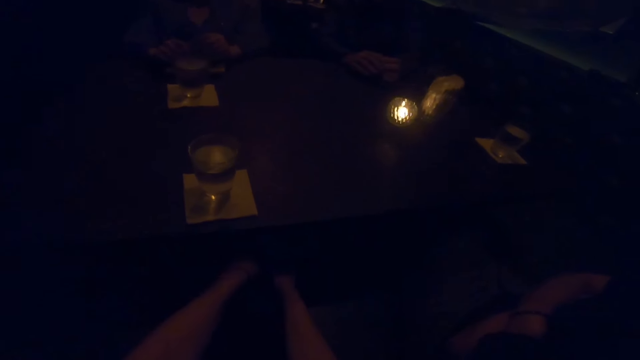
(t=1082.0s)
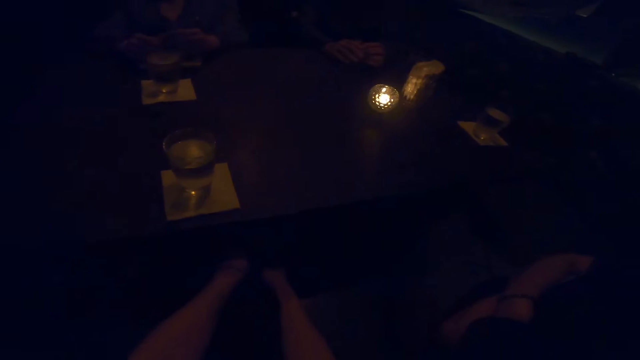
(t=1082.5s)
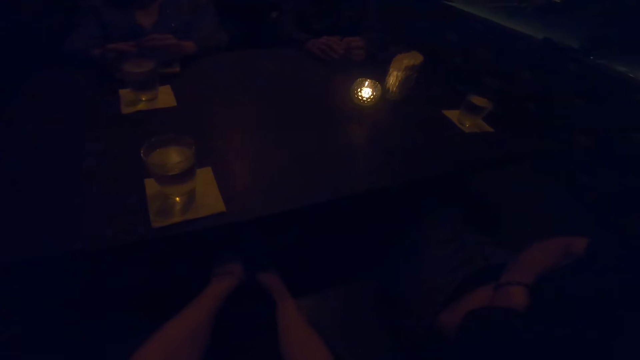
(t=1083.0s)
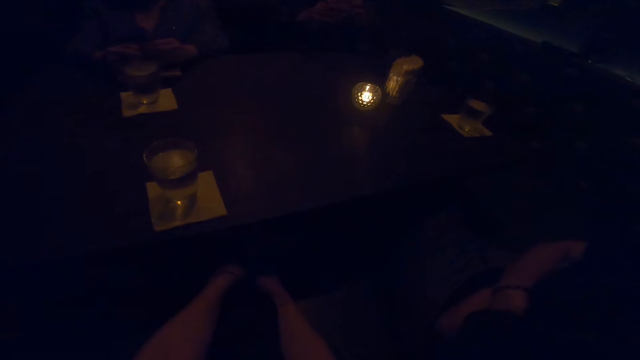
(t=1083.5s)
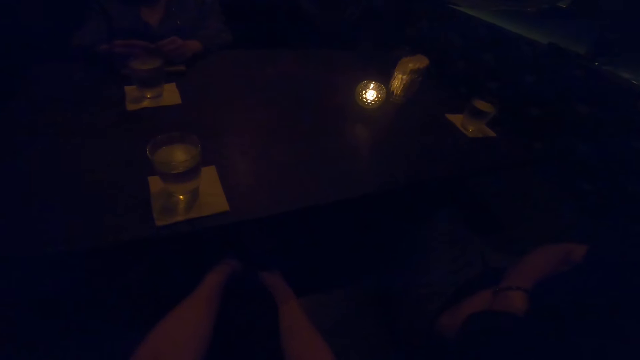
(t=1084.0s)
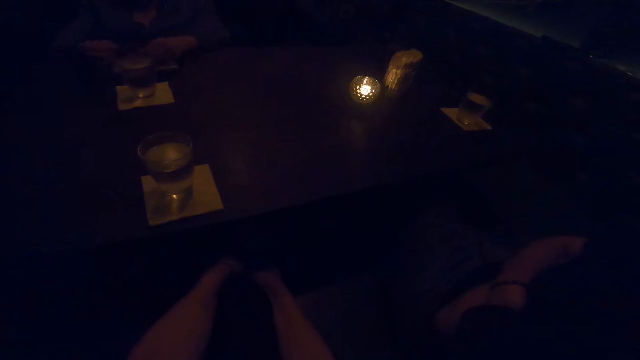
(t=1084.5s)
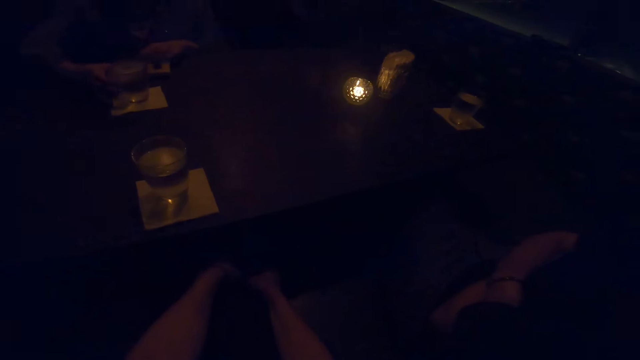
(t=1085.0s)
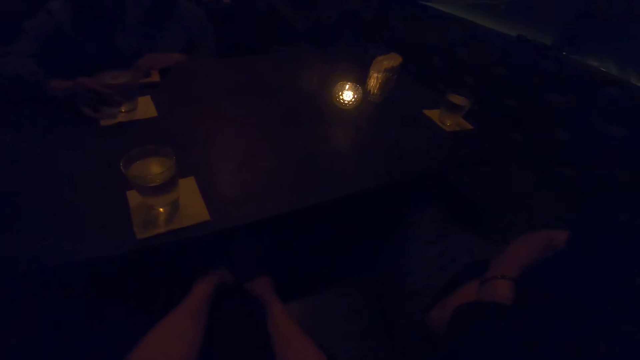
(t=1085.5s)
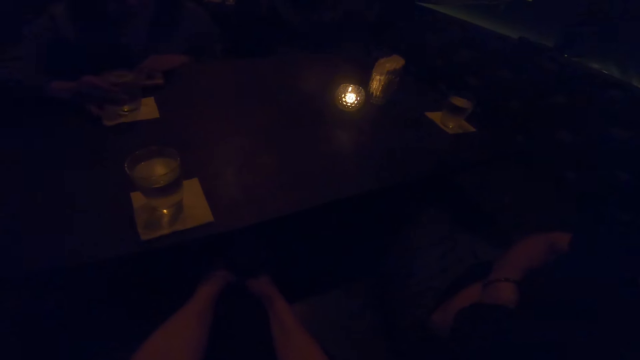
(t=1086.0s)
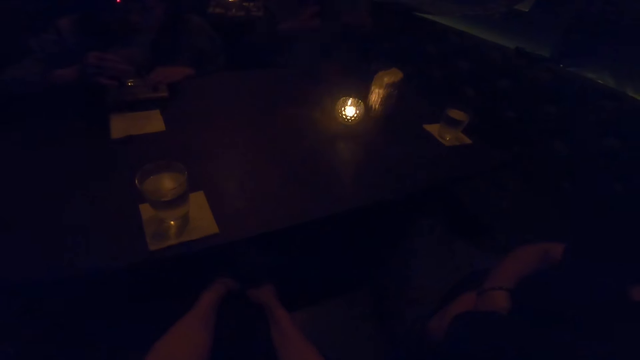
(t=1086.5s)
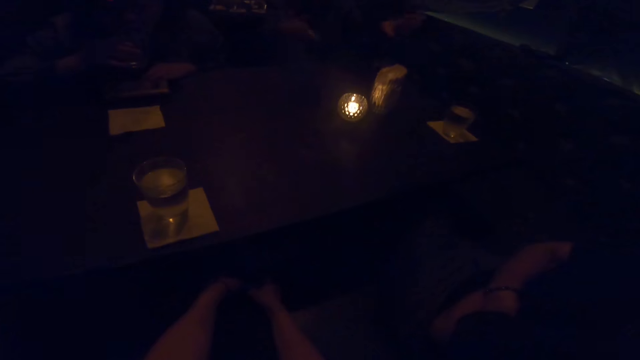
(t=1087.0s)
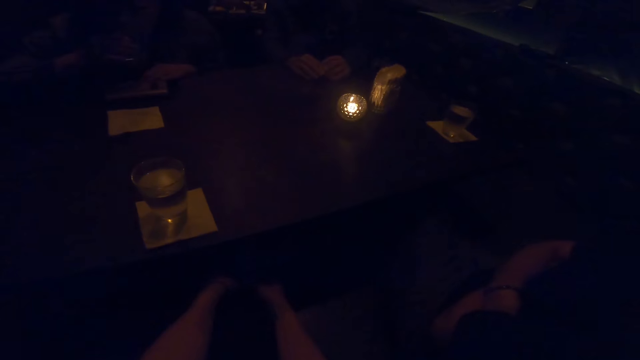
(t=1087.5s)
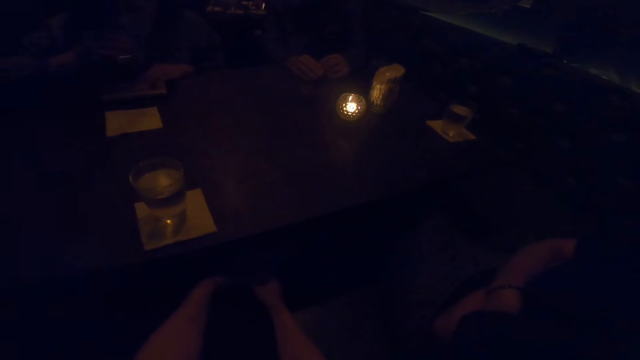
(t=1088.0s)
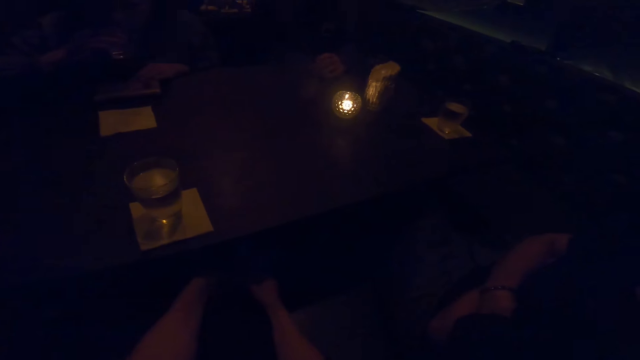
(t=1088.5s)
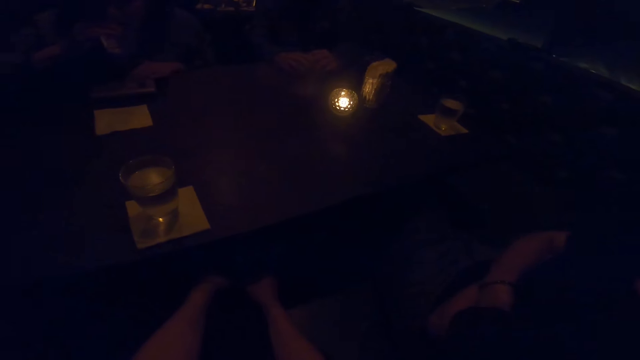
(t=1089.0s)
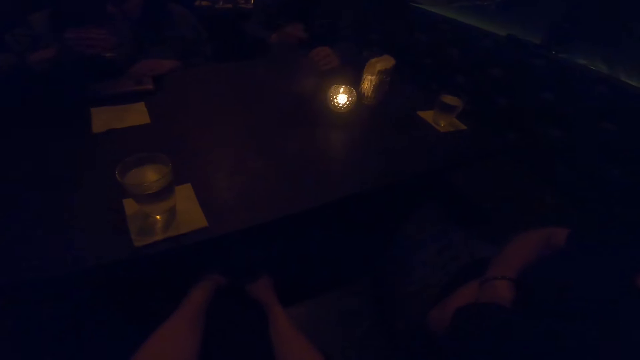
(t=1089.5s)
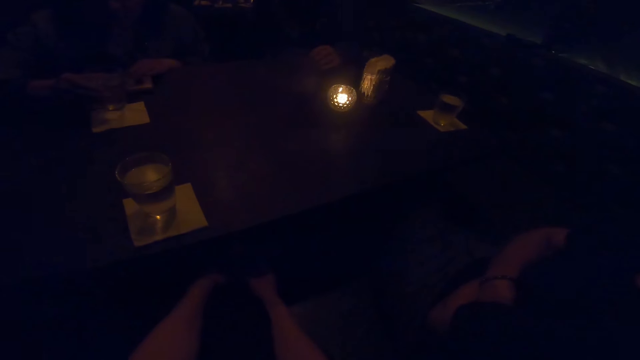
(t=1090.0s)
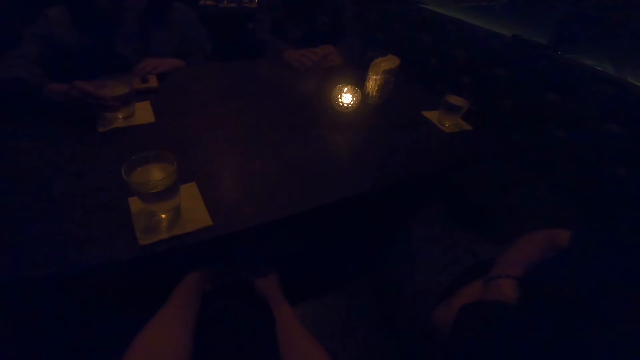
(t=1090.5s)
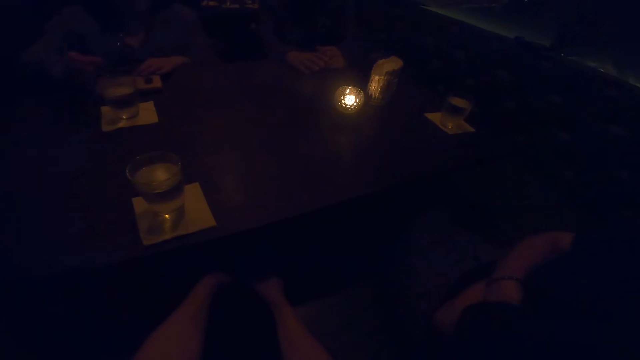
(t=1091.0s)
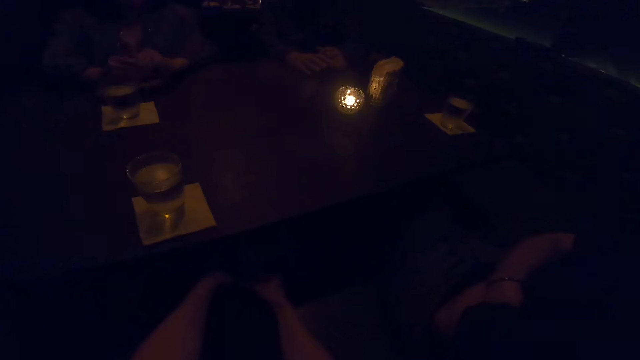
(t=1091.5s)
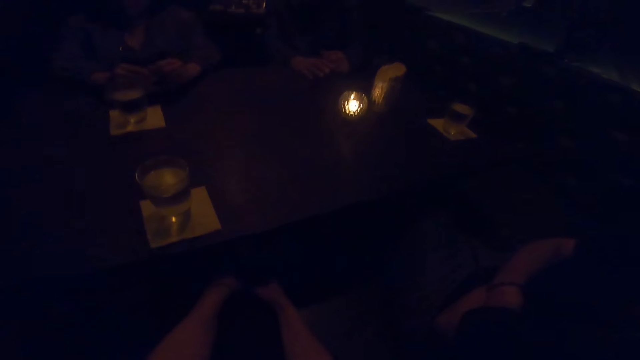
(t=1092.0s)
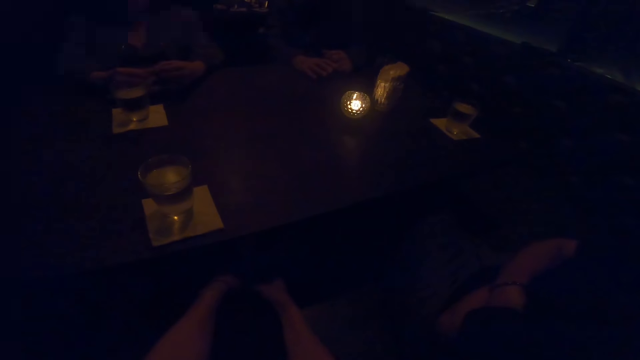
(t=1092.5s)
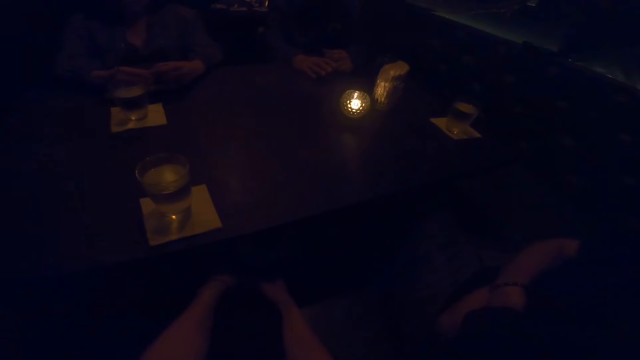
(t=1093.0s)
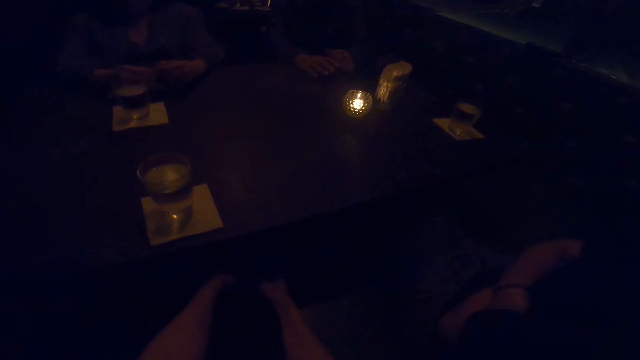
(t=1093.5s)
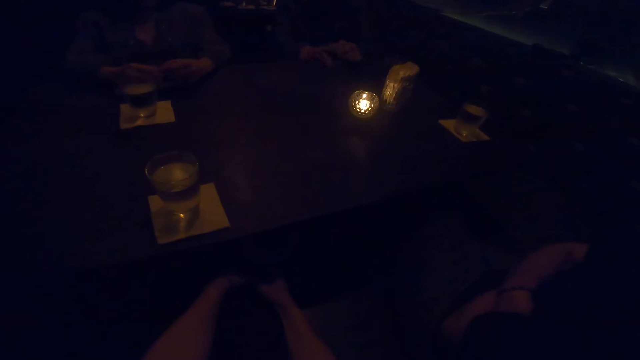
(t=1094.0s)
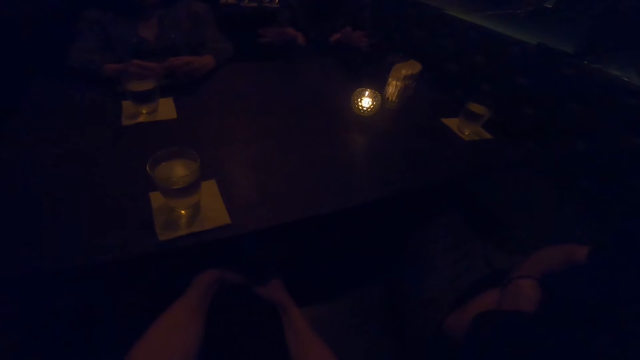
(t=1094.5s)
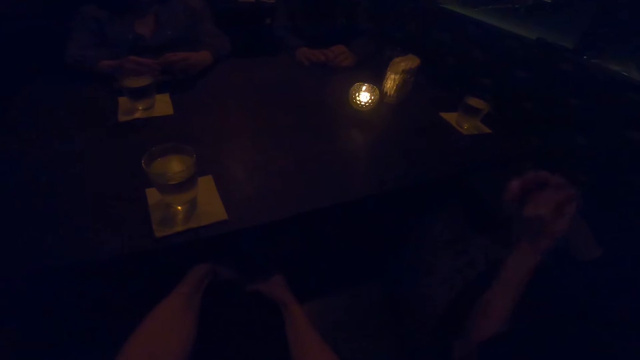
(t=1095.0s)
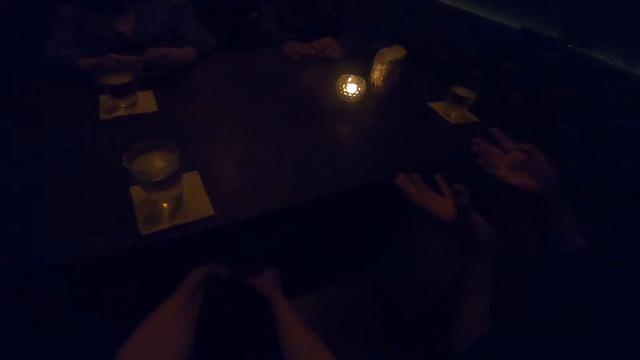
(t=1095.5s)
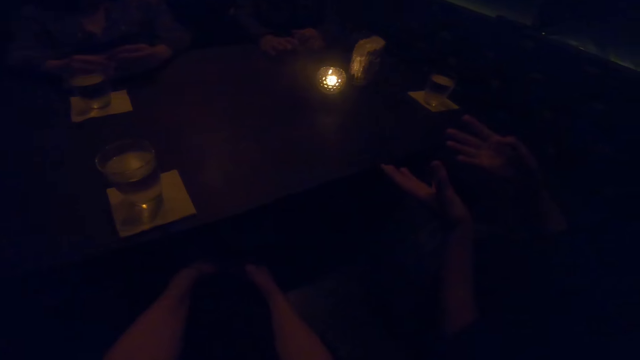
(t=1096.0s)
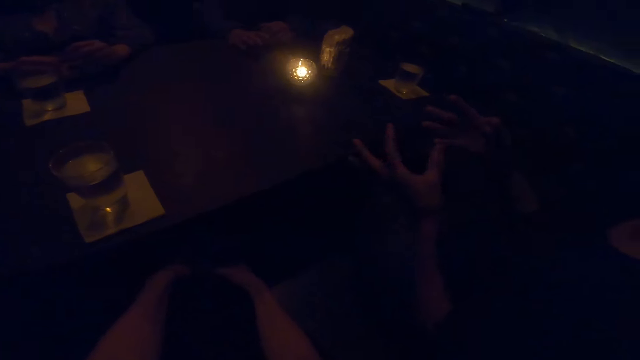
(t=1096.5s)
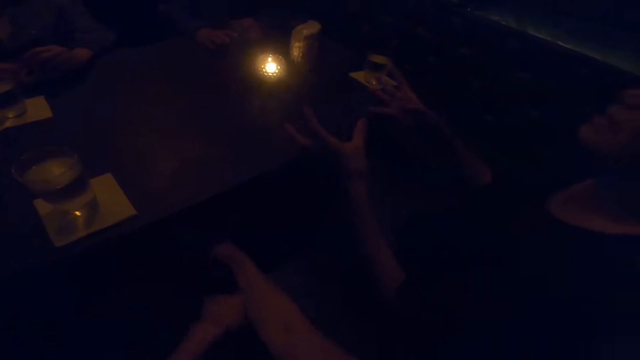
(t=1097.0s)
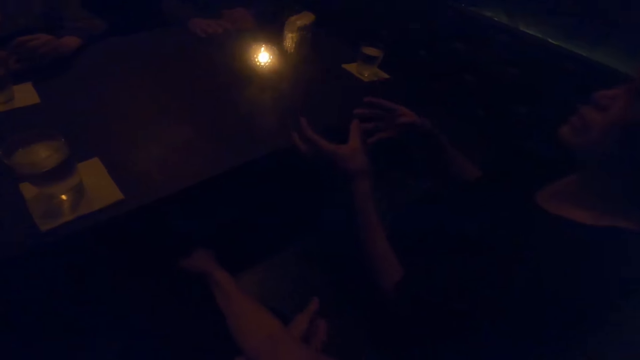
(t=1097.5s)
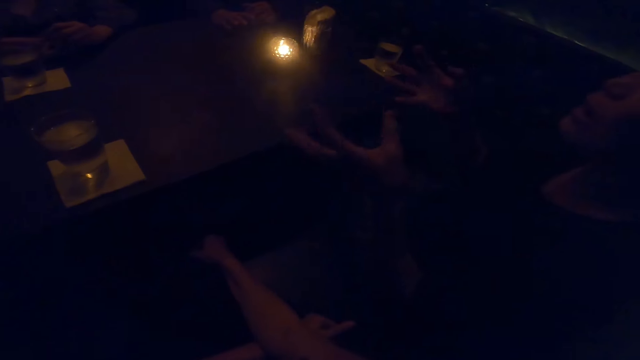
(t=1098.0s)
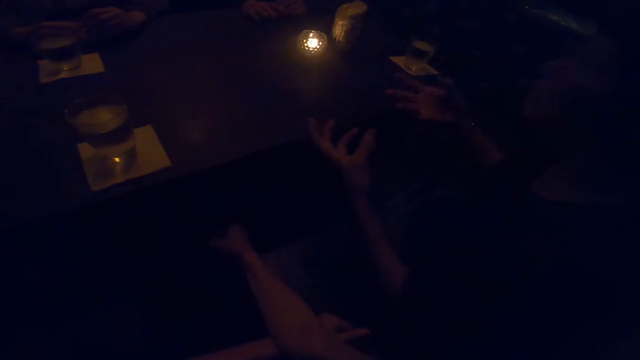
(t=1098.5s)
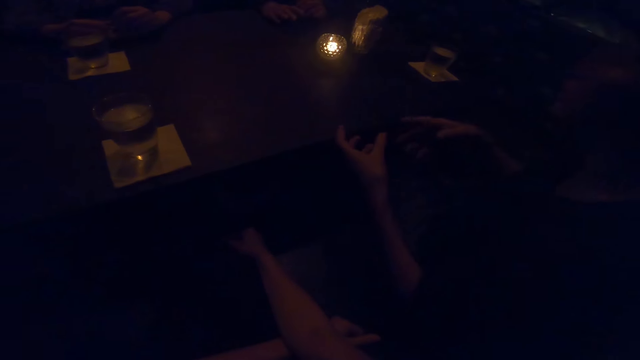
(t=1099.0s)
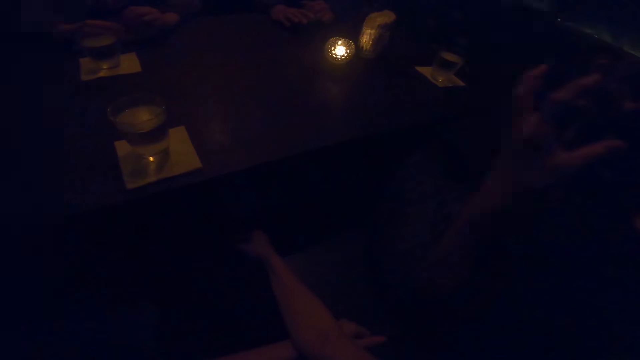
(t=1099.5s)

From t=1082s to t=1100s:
The camera wearer moves their hands under the table. The man picks up a cup from the table with his right hand. The man drops the cup on the table. Another person moves a hand. The man moves his hands. The other person moves their hands.

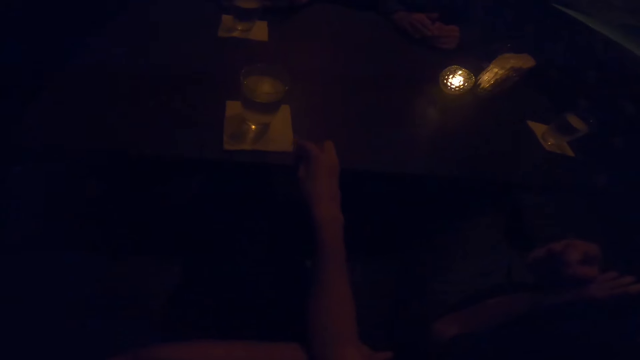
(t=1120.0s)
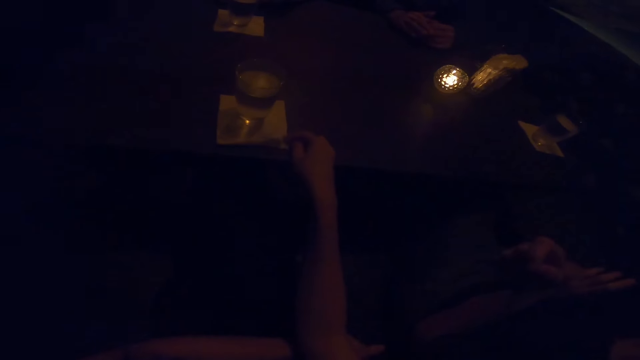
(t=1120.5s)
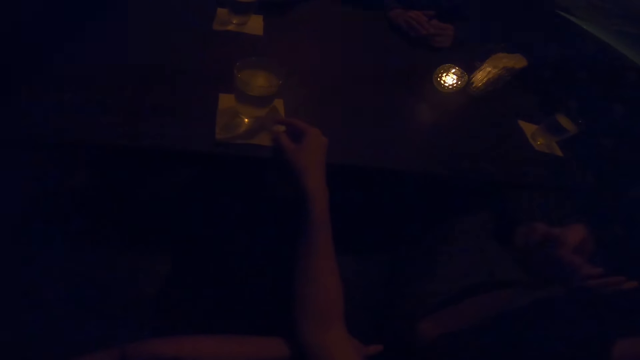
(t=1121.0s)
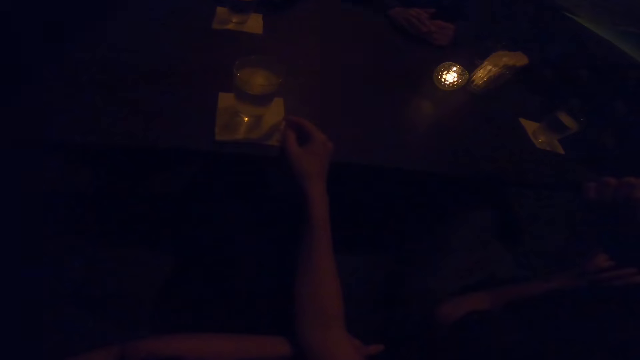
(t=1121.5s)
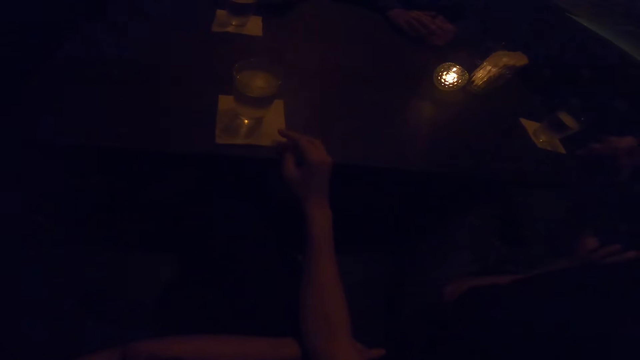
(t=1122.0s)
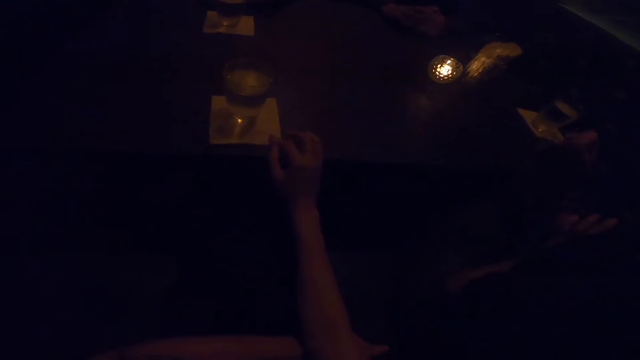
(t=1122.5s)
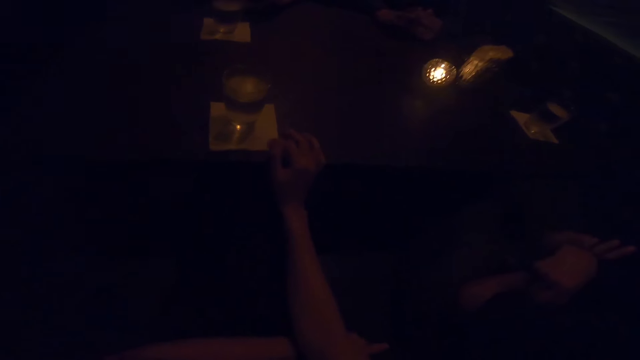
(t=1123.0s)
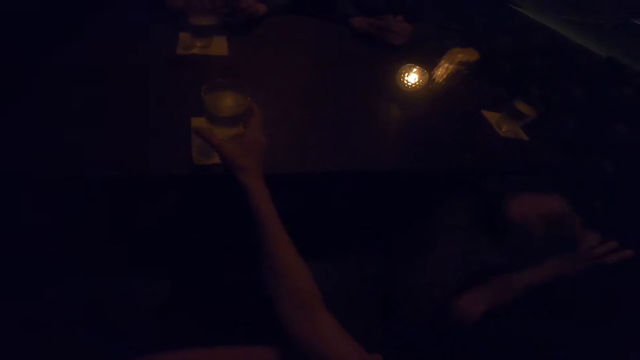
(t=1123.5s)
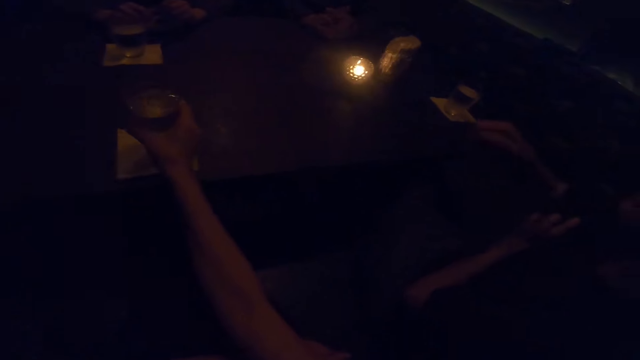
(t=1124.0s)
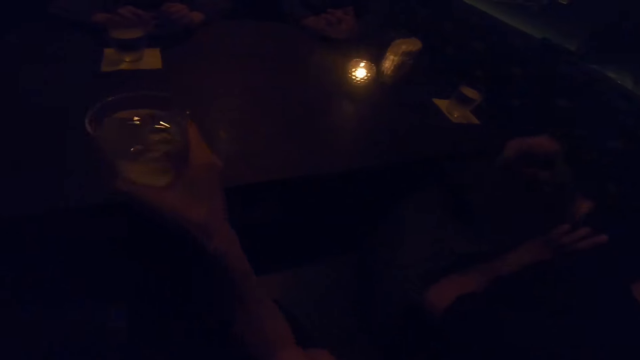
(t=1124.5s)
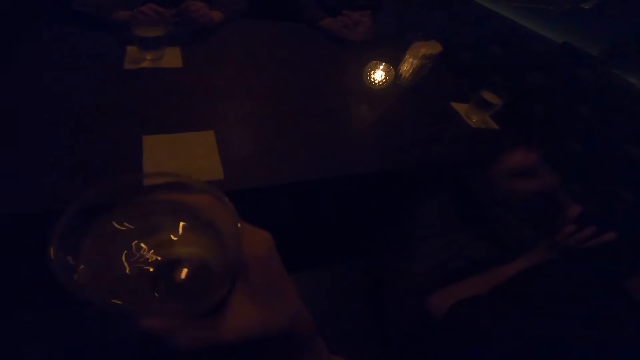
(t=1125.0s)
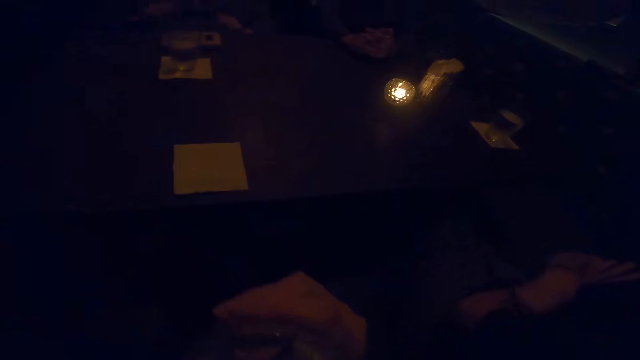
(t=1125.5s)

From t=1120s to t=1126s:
The camera wearer adjusts a serviette on the table with her right hand. She picks up a cup from the table with her right hand. She drinks from the cup.
